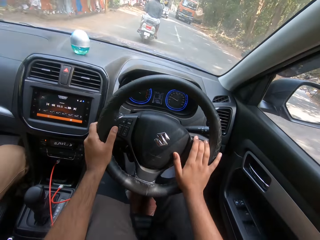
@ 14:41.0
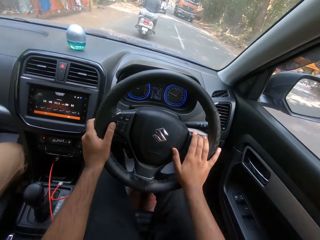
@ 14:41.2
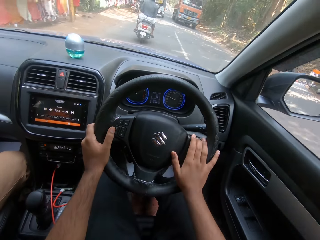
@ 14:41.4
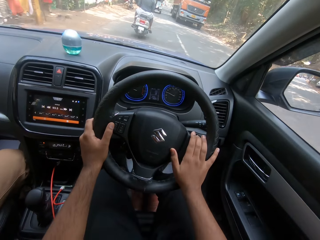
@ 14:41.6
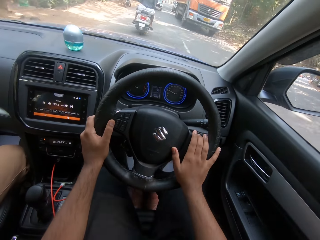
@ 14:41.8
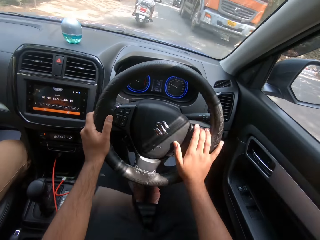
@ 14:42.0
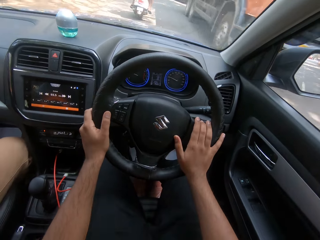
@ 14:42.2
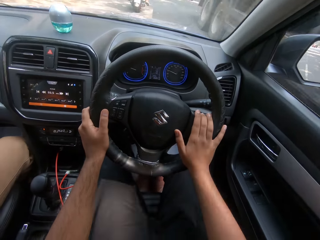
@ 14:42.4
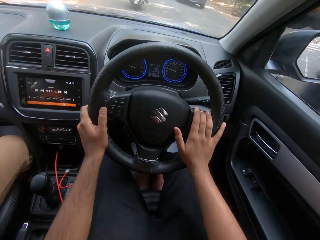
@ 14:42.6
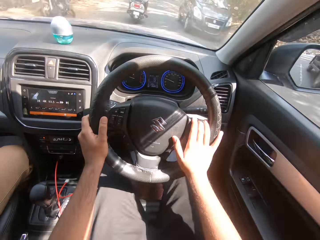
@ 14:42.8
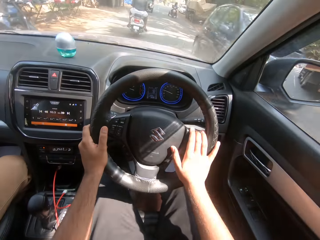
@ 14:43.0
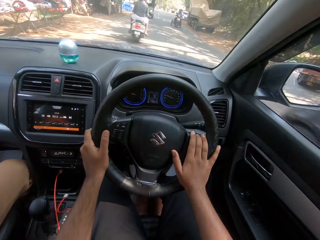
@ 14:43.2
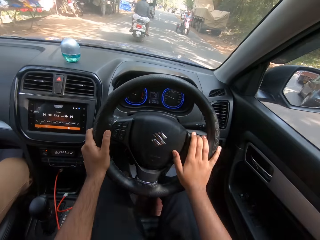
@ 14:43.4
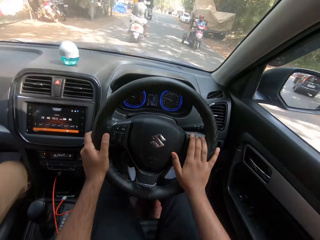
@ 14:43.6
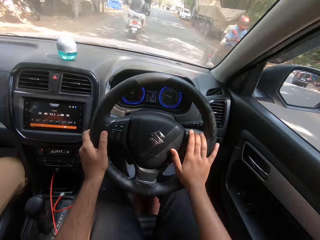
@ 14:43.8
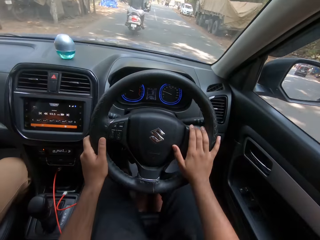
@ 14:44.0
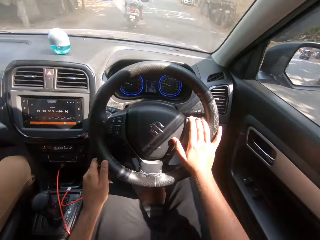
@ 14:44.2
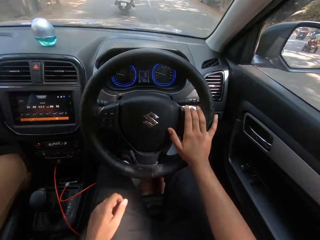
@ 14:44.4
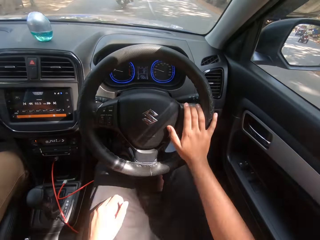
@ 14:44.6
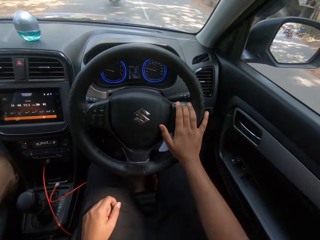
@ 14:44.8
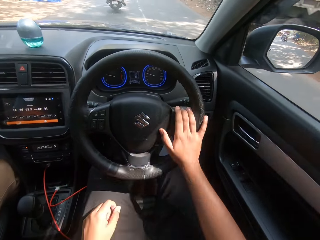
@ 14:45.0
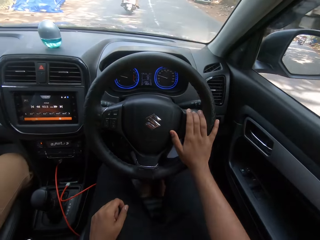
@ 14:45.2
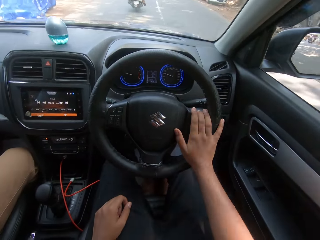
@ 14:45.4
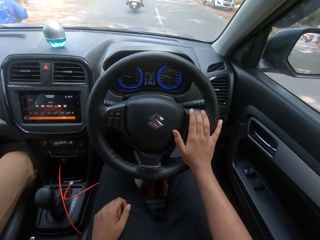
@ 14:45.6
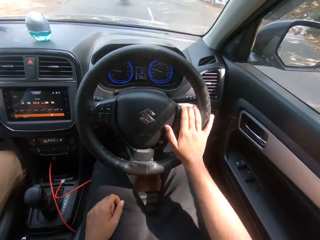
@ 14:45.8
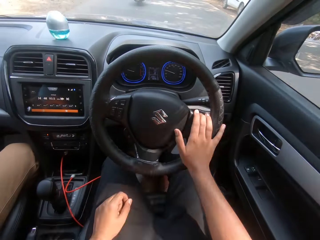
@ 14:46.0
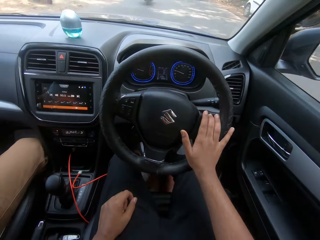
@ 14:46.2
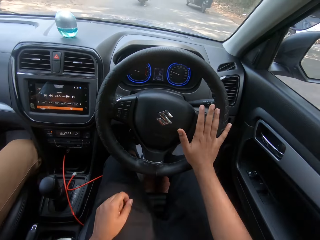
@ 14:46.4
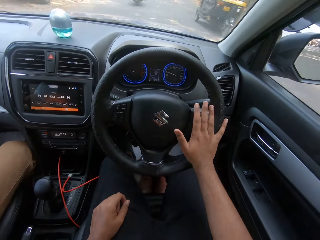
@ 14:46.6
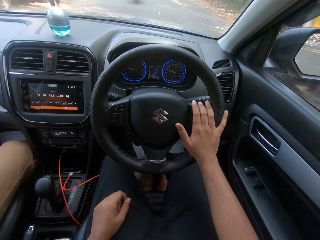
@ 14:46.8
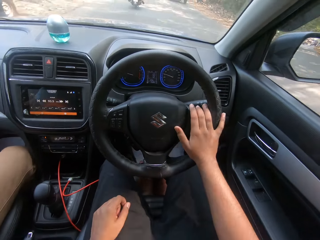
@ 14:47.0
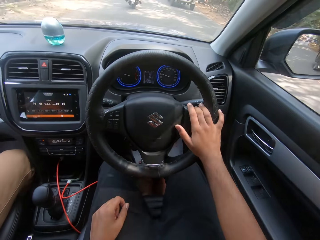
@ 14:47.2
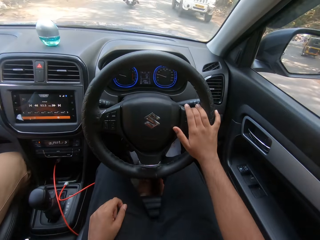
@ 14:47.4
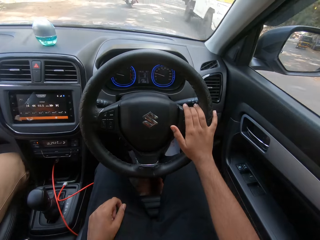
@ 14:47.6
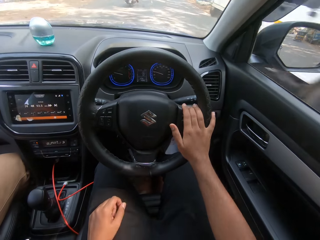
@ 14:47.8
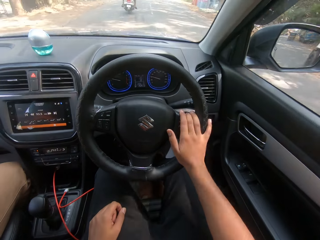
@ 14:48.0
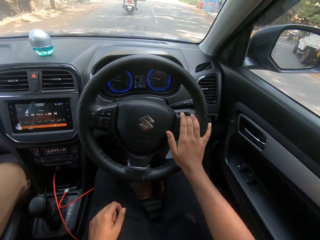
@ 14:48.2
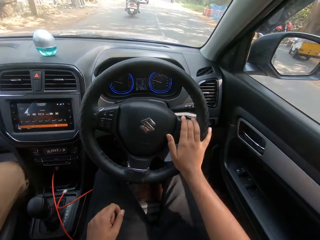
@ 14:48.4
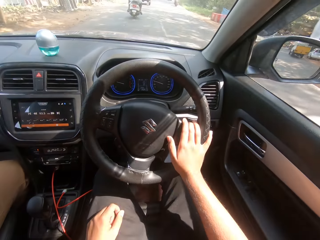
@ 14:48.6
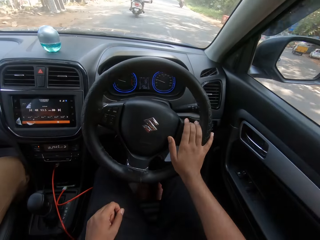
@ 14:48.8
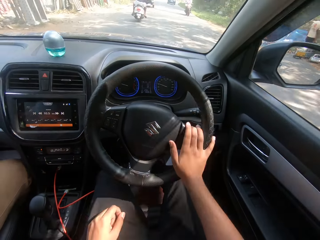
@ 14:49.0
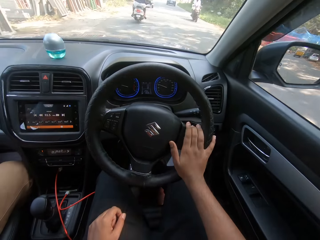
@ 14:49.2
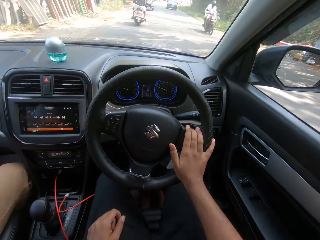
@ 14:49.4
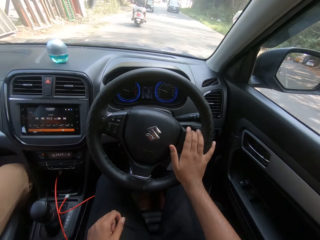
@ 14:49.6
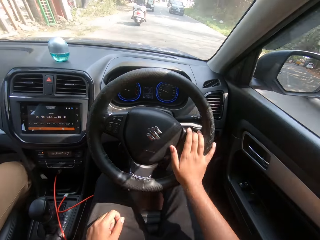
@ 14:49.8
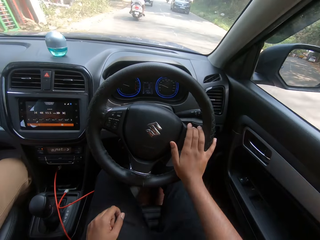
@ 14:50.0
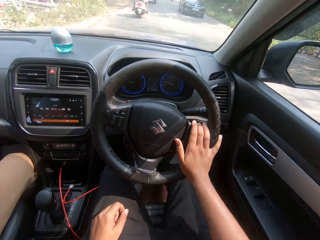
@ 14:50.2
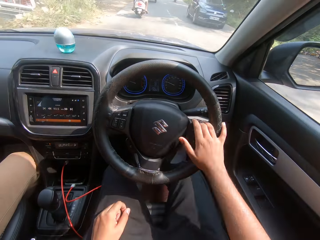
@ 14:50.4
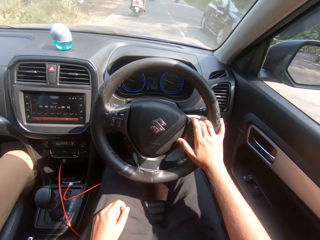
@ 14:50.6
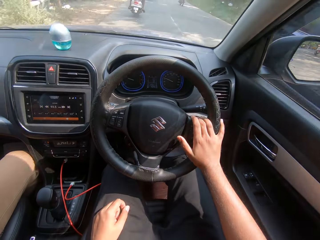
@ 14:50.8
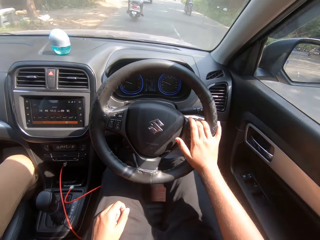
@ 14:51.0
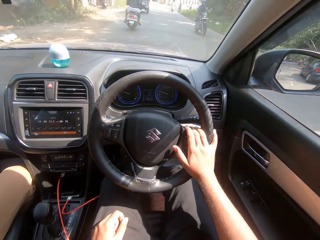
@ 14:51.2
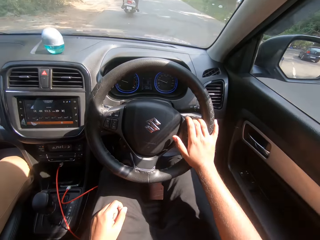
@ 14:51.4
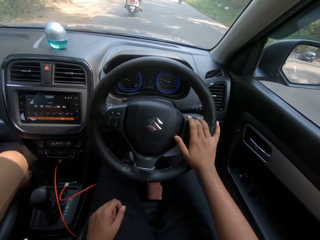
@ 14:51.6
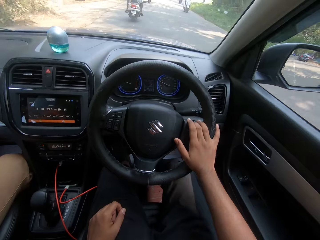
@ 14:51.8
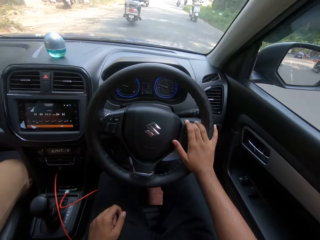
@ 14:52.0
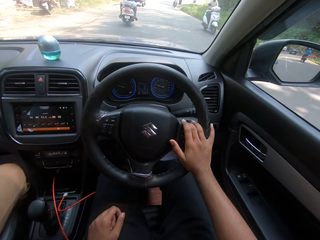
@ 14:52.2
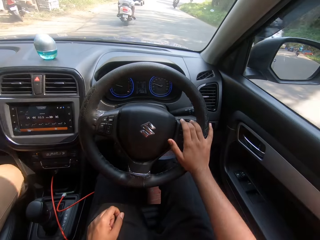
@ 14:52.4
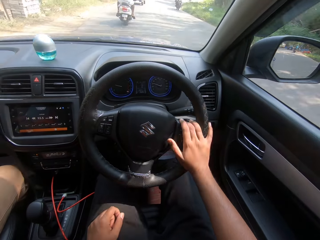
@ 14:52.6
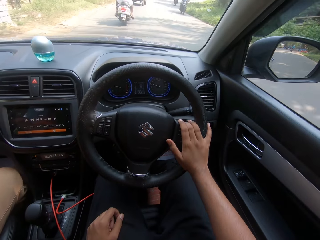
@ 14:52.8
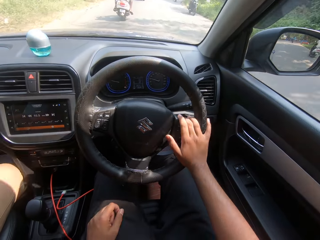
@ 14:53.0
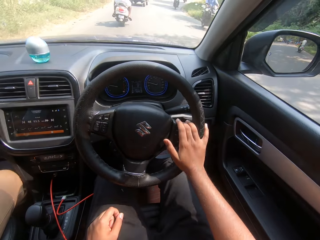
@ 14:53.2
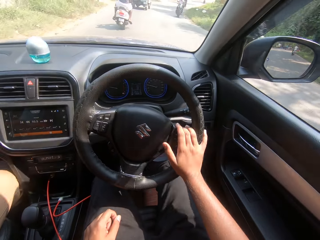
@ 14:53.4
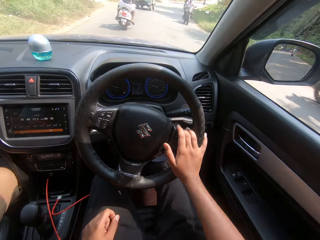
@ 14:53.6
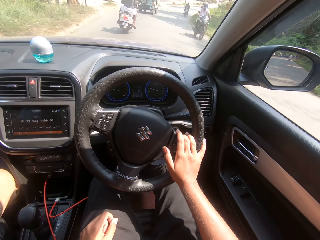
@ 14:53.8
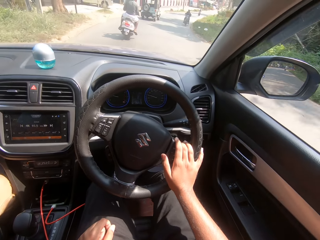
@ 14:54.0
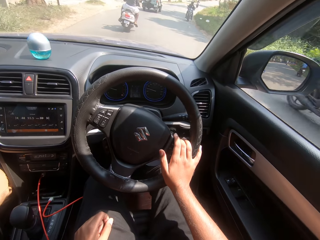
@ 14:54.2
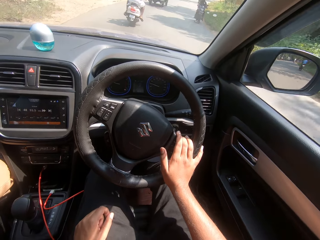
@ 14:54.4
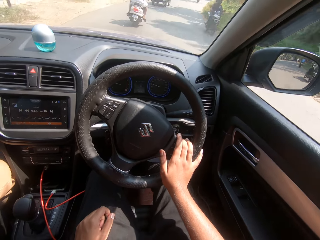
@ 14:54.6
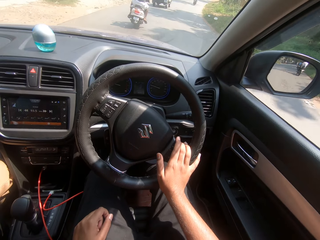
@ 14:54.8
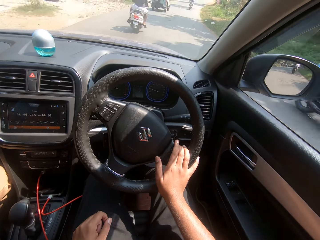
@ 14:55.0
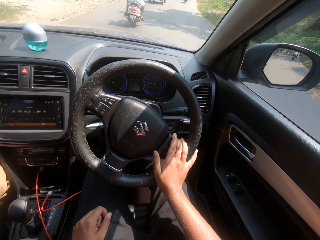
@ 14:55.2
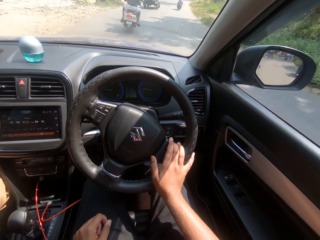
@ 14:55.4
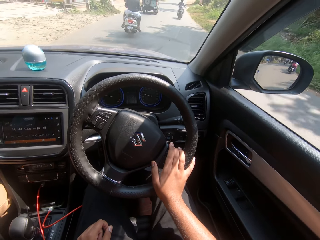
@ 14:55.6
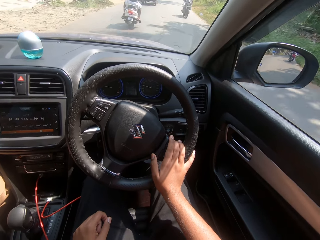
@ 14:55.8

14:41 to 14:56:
An orange truck drives past the camera wearer. A black car drives past them. A motorcycle rides past them. They drive the car and take the hand off the steering wheel. They drive the car and put the left hand on the lap. A tricycle rides past them. A white truck drives past them. A motorcycle rides past them. A black car drives past them. A motorcycle rides past them repeatedly.

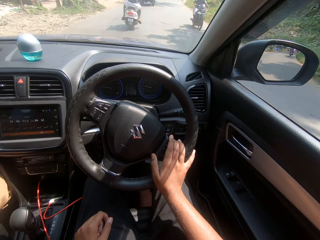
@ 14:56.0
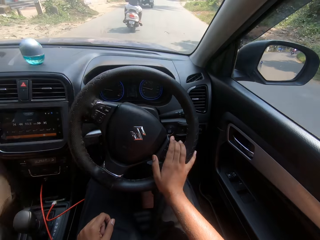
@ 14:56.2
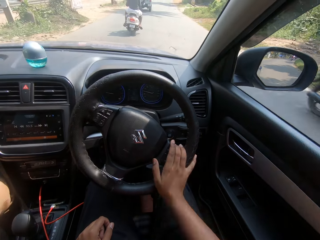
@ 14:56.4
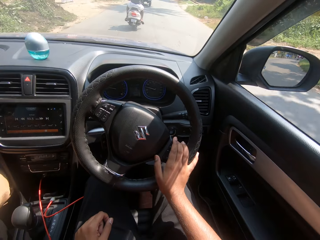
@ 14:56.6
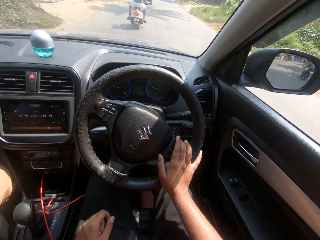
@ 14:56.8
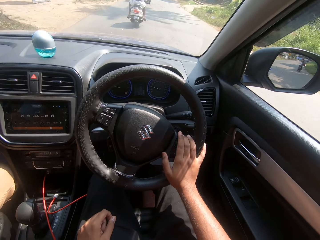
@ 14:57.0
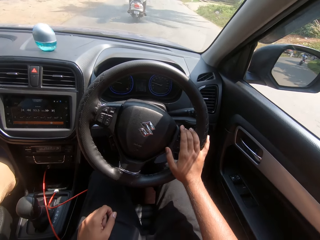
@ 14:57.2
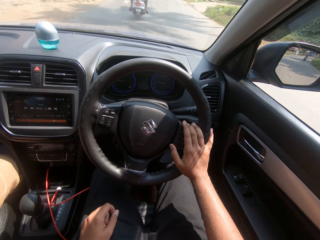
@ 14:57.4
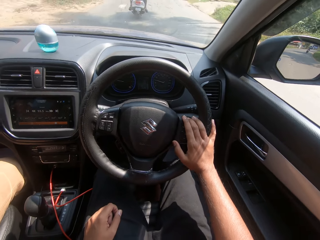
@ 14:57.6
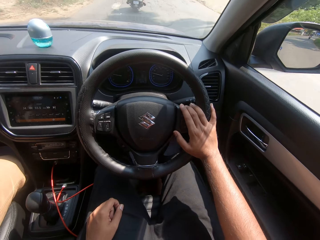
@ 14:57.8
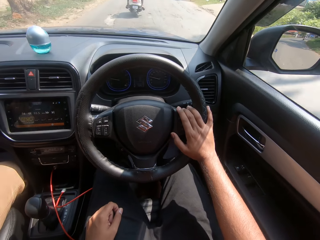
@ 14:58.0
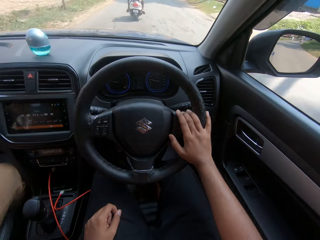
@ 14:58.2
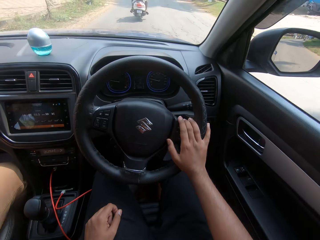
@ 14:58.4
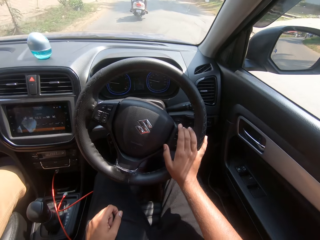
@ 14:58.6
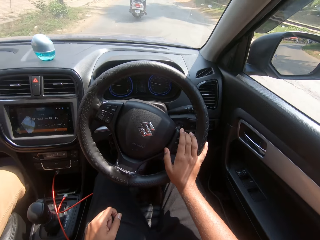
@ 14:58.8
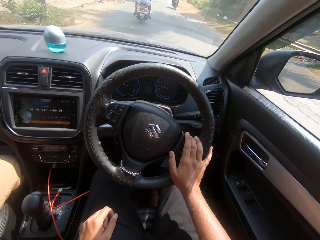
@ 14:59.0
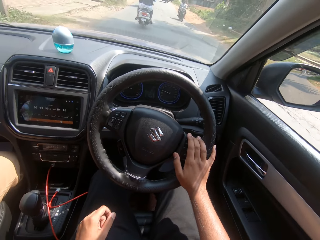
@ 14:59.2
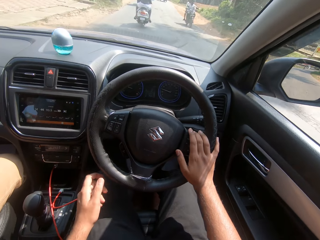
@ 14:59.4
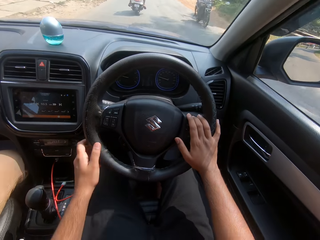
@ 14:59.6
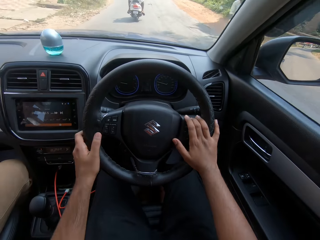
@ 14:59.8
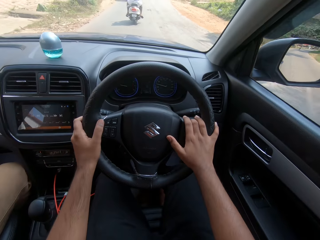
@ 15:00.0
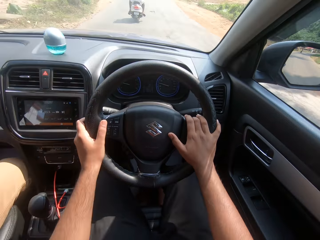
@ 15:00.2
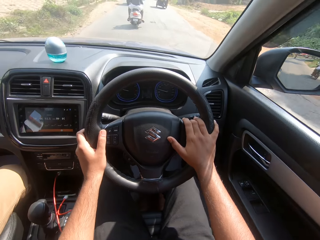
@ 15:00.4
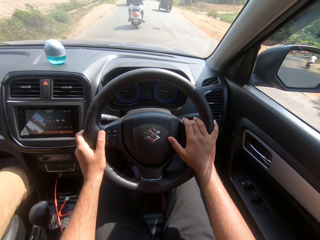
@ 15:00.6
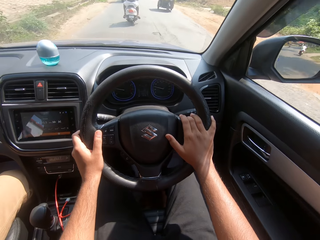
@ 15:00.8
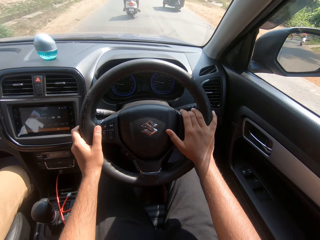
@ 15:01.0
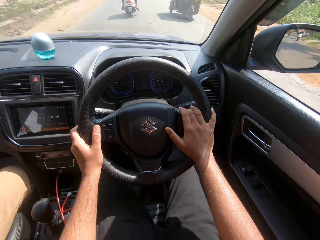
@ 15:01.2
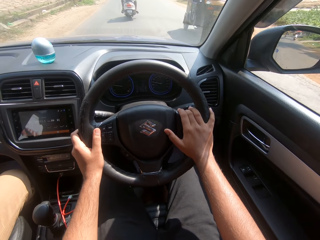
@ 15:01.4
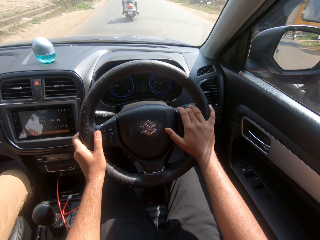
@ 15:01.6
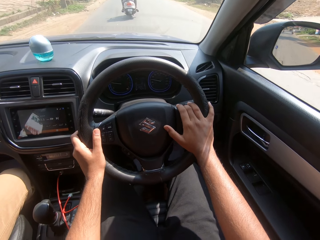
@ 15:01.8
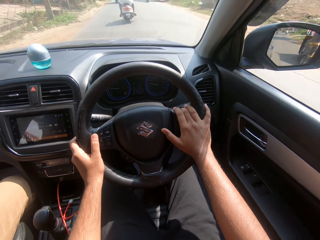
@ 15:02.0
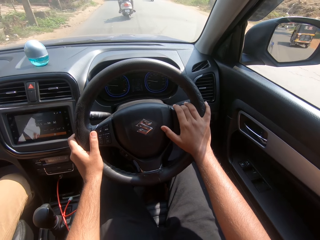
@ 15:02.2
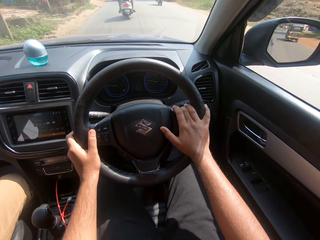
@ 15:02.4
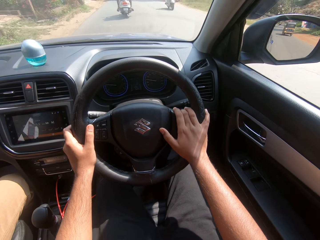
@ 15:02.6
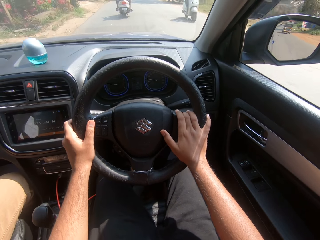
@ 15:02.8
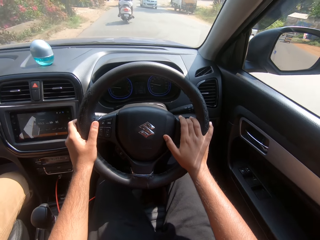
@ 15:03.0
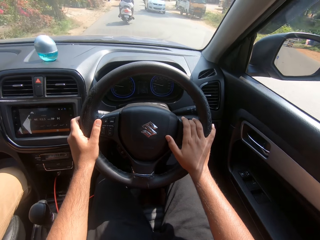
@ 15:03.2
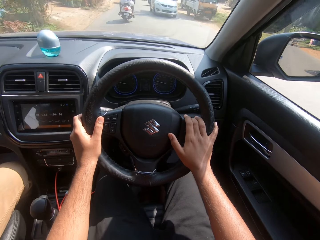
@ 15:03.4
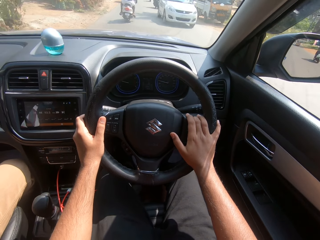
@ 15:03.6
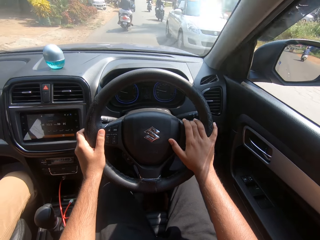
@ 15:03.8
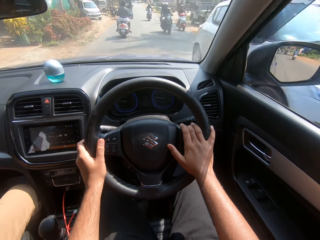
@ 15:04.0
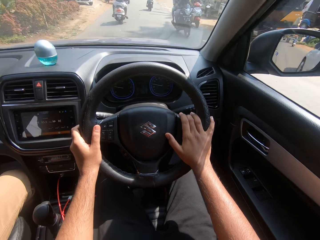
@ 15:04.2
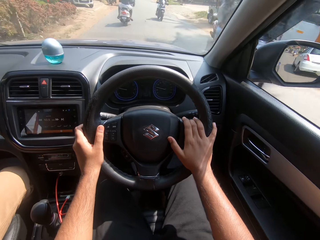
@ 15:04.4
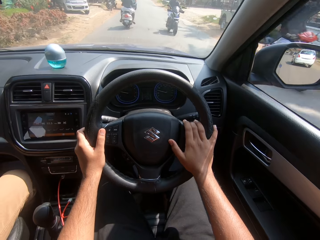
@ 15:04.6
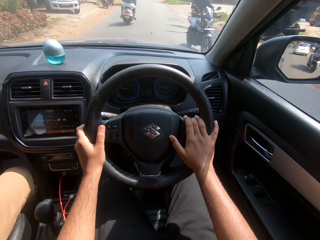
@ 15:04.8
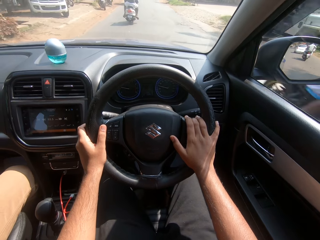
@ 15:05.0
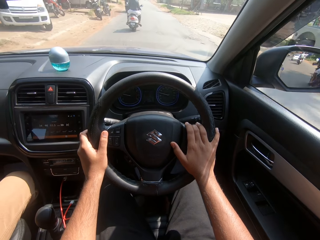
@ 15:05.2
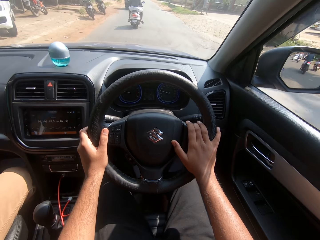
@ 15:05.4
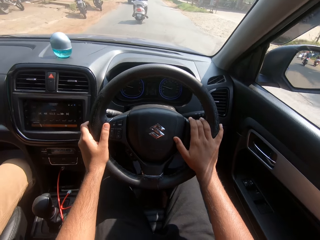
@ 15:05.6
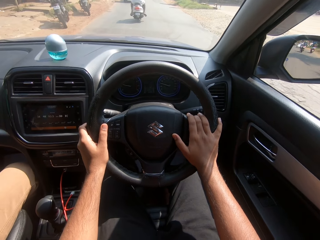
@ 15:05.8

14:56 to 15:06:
A motorcycle rides past the camera wearer. A motorcycle rides past them again. They drive the car and hold the steering wheel. A tricycle rides past them. A motorcycle rides past them. A white car drives past them. A motorcycle rides past them repeatedly.
